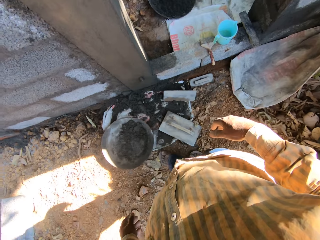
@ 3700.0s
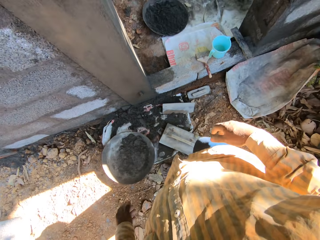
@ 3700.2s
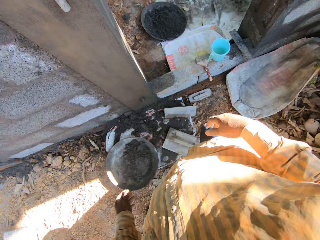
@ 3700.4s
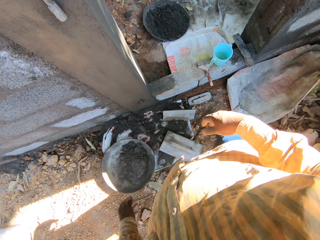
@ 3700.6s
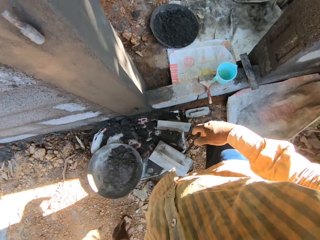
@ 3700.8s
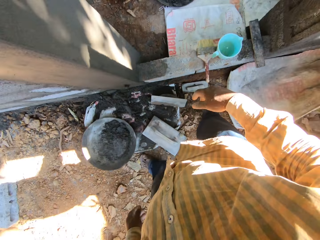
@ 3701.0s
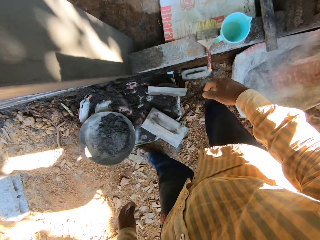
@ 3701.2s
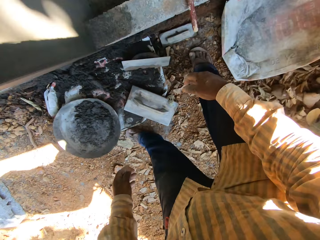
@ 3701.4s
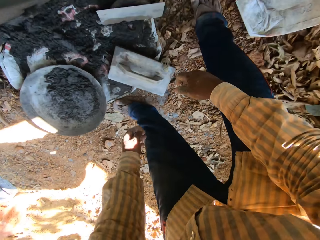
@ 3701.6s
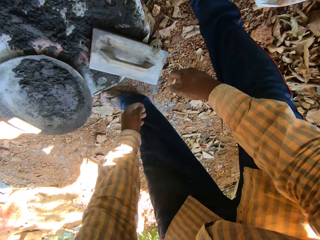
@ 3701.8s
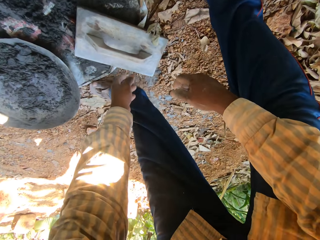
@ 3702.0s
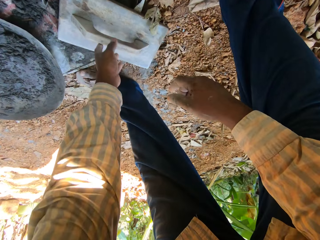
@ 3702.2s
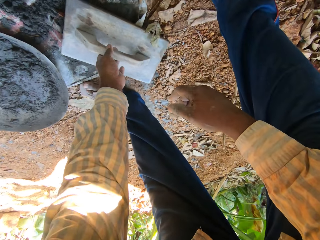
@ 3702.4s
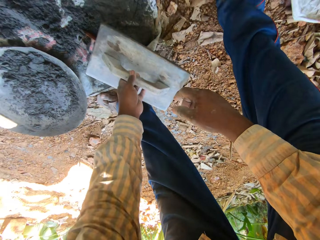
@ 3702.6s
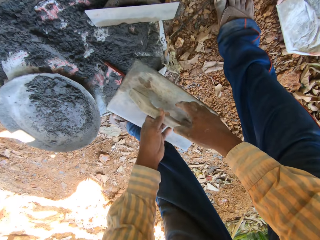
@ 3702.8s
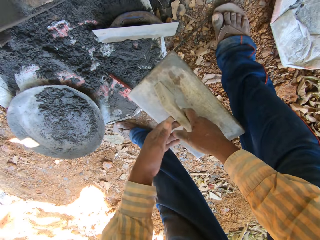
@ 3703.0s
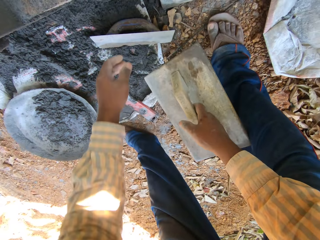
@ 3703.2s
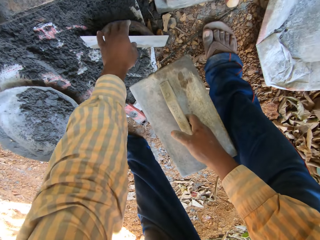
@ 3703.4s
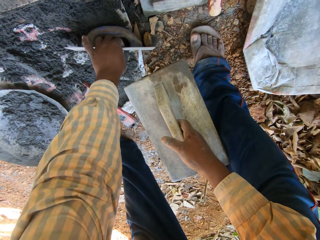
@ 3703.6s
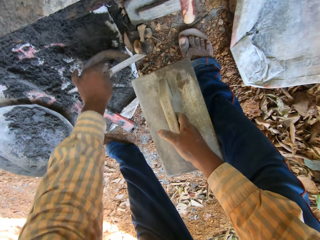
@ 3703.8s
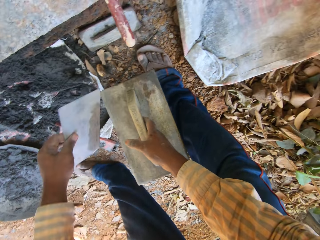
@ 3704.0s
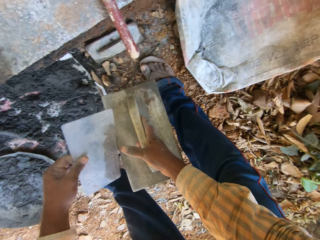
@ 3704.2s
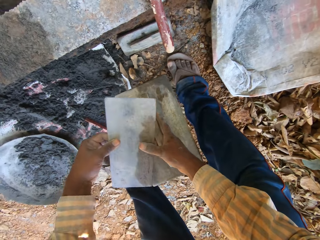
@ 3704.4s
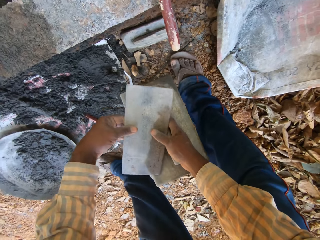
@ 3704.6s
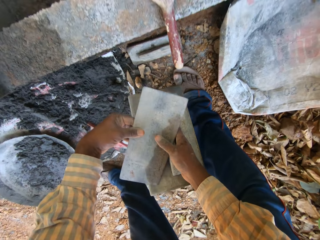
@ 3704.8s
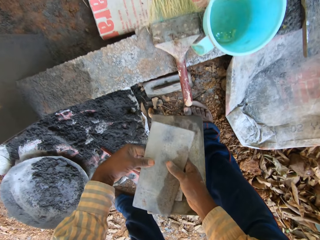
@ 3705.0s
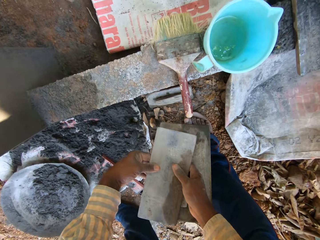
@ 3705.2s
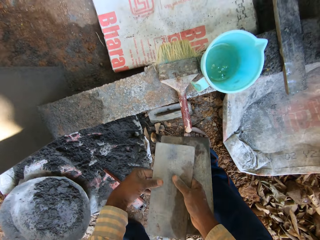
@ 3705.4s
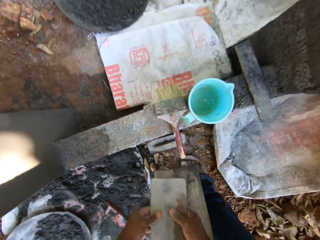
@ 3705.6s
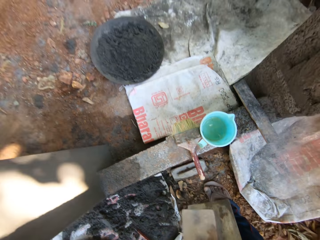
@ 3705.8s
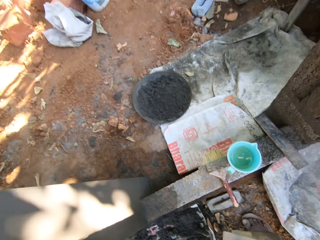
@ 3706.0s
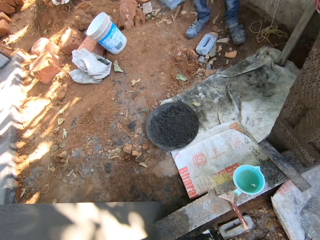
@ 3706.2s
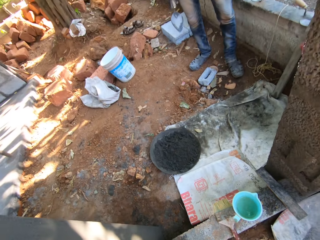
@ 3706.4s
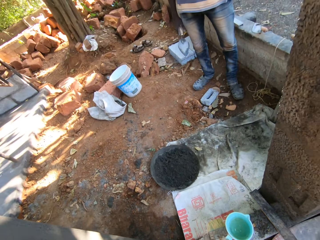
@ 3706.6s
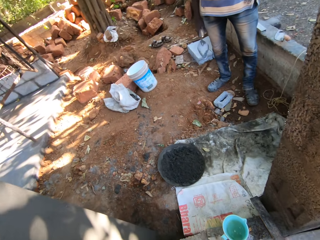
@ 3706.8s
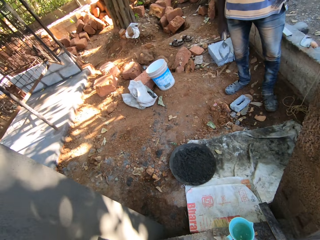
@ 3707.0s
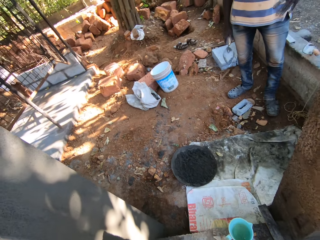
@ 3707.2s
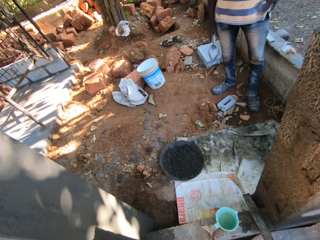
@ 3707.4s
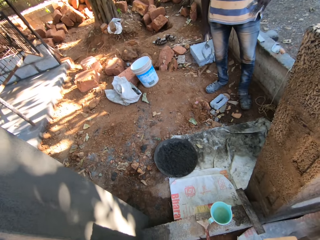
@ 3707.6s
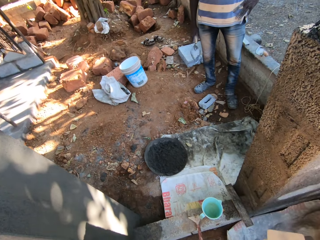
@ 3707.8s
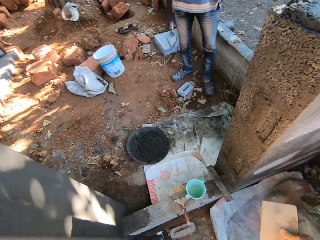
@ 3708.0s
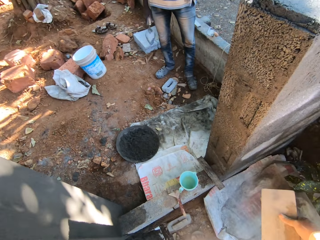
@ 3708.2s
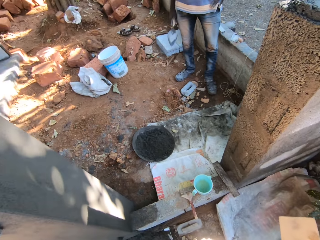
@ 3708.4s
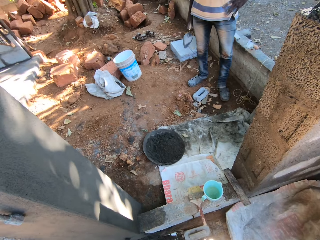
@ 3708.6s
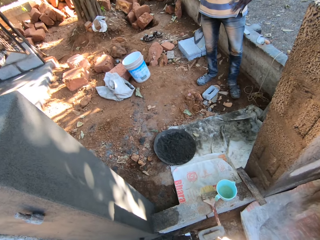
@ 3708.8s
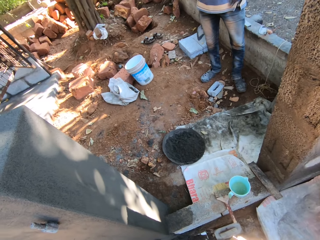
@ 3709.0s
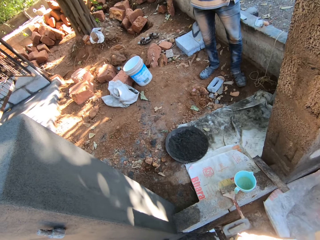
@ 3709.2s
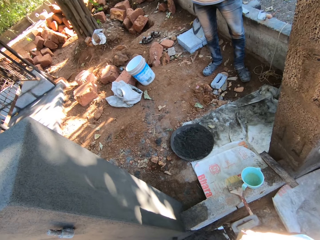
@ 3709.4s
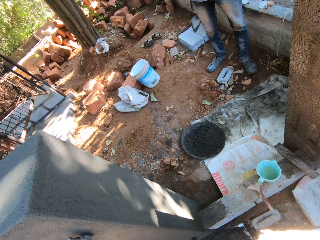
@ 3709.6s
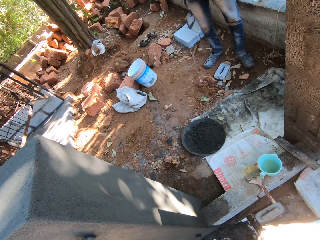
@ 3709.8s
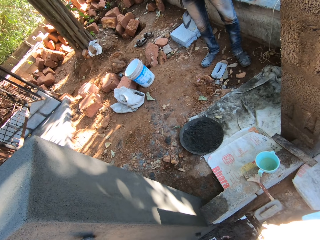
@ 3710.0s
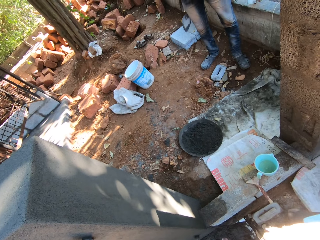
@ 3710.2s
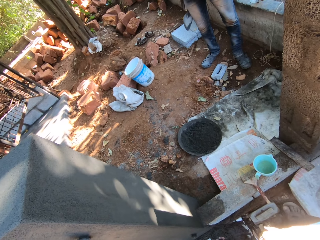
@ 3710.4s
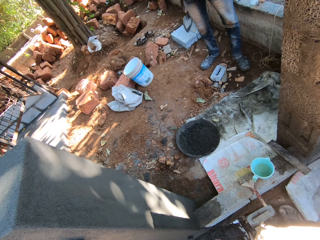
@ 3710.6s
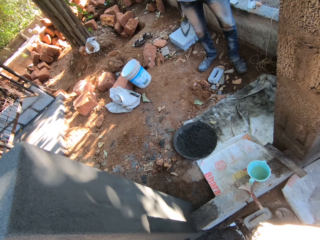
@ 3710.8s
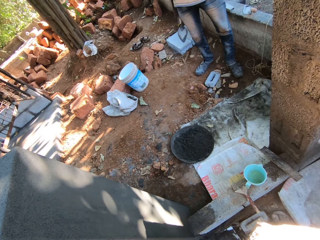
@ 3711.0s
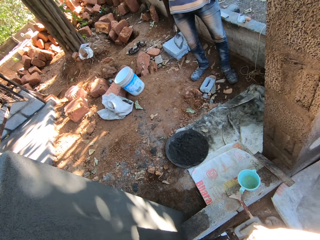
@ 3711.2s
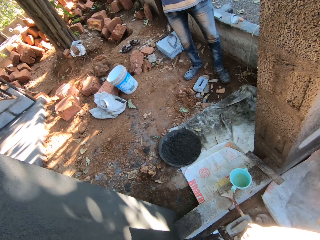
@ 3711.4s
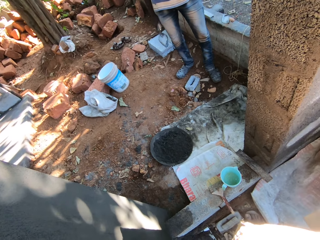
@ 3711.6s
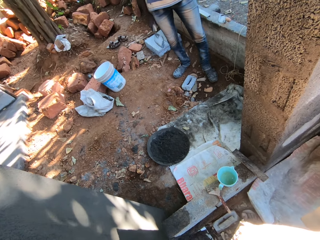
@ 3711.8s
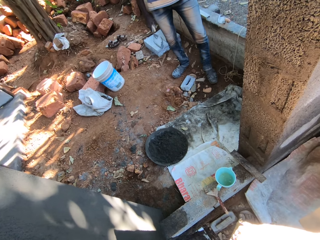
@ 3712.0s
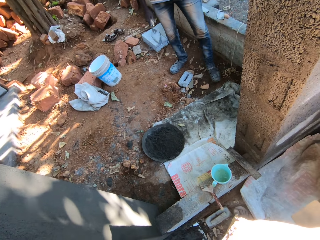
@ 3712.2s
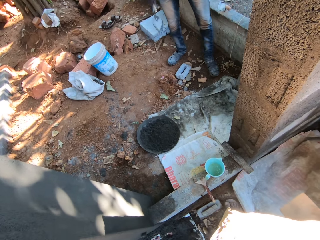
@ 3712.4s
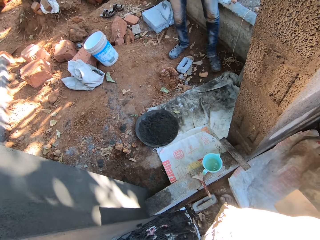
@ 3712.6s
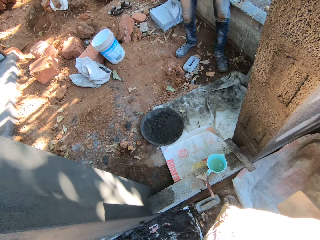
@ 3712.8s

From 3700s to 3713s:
The camera wearer picks the wooden float from the floor with his left hand. He passes the wooden float in his left hand to his right hand. He picks a plastering trowel from the floor with his left hand. He passes the plastering trowel in his left hand to his right hand. He interacts with a man.

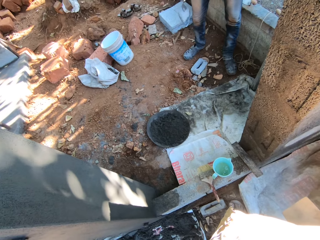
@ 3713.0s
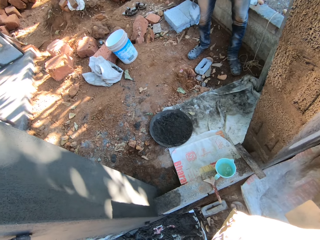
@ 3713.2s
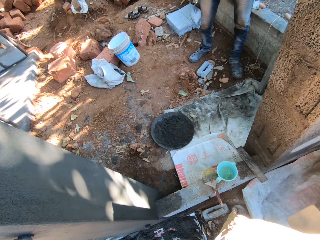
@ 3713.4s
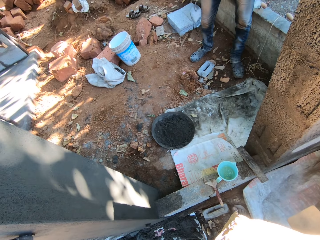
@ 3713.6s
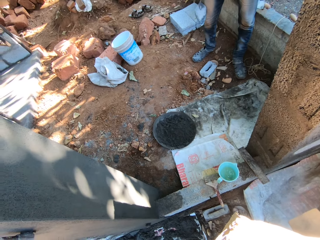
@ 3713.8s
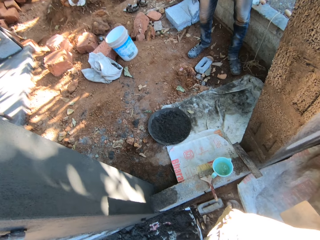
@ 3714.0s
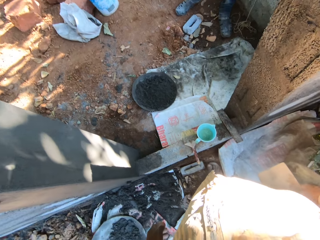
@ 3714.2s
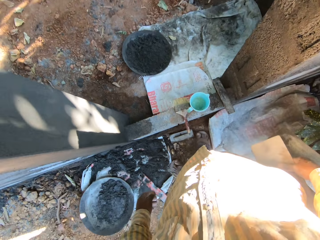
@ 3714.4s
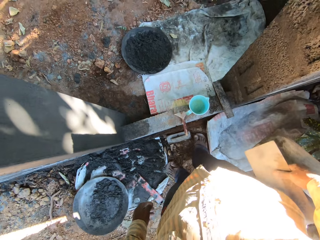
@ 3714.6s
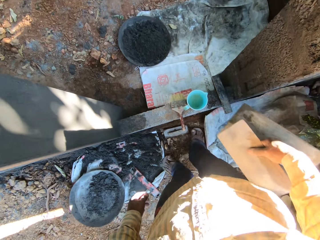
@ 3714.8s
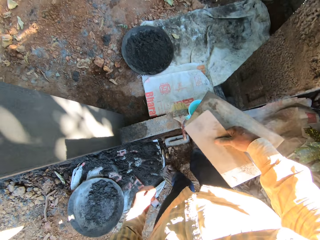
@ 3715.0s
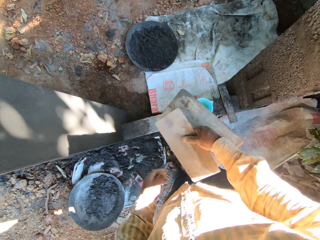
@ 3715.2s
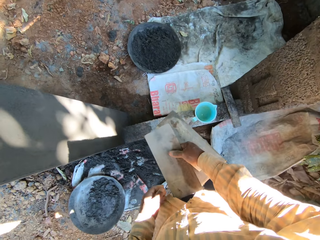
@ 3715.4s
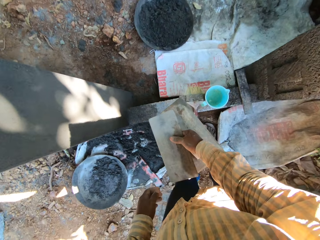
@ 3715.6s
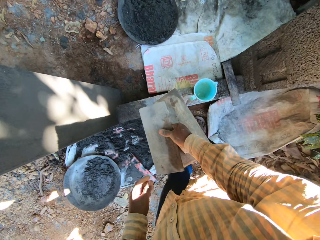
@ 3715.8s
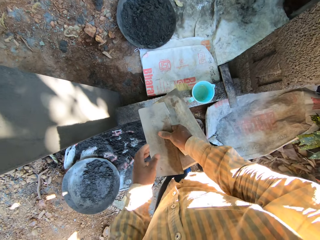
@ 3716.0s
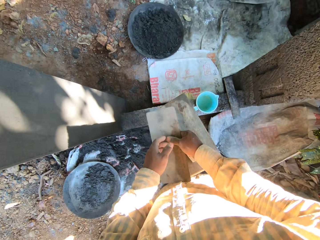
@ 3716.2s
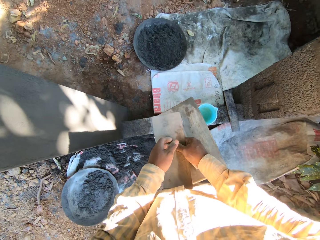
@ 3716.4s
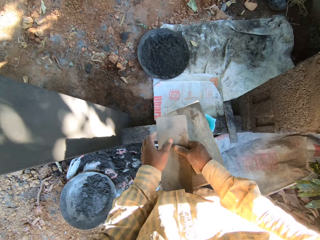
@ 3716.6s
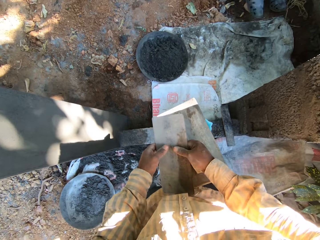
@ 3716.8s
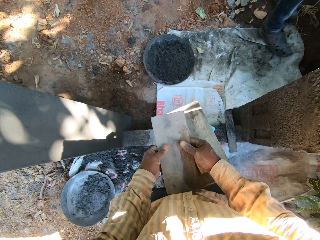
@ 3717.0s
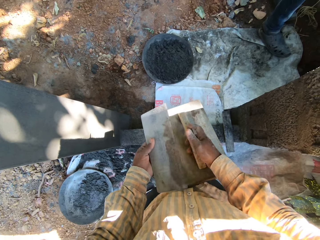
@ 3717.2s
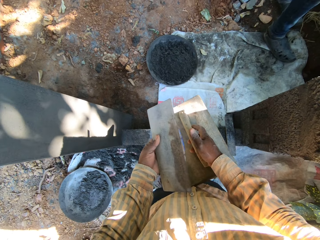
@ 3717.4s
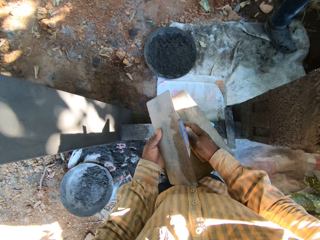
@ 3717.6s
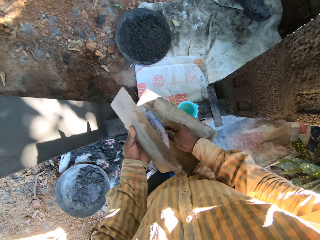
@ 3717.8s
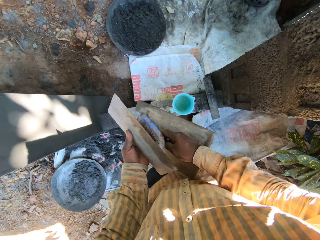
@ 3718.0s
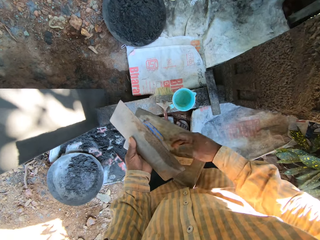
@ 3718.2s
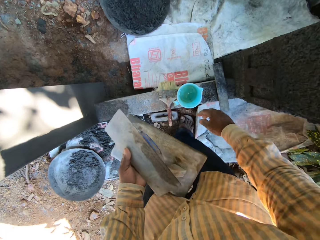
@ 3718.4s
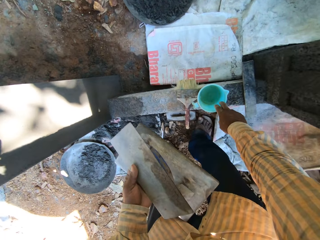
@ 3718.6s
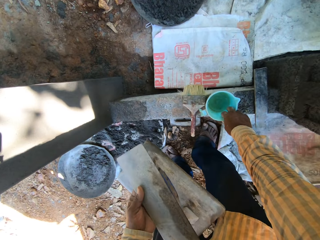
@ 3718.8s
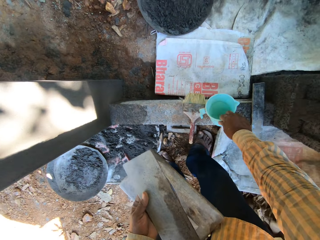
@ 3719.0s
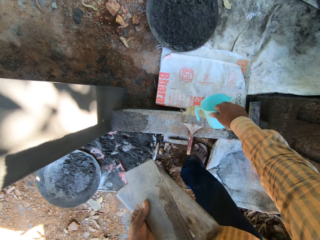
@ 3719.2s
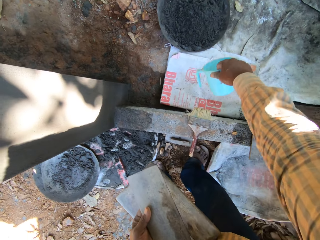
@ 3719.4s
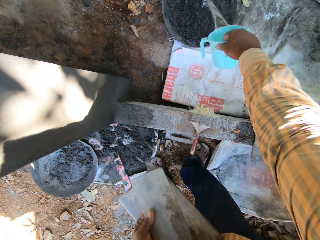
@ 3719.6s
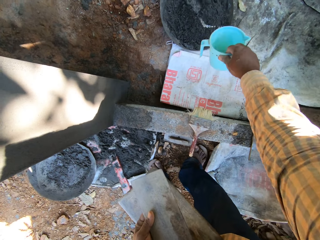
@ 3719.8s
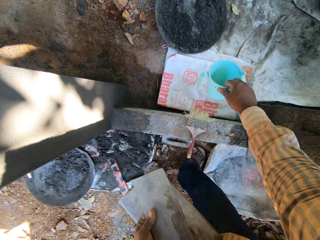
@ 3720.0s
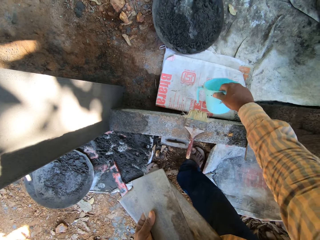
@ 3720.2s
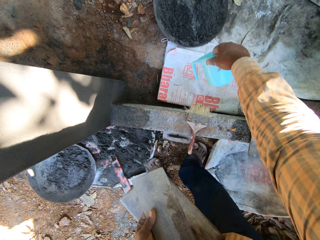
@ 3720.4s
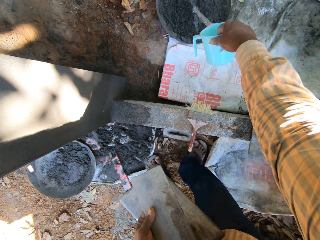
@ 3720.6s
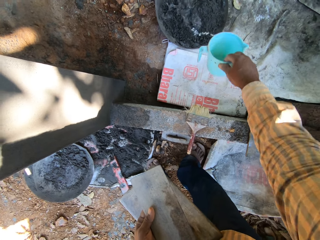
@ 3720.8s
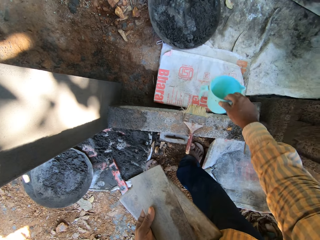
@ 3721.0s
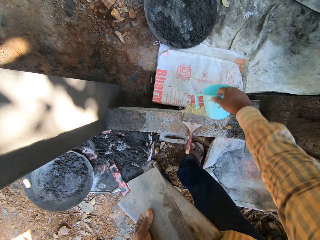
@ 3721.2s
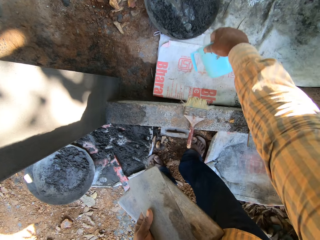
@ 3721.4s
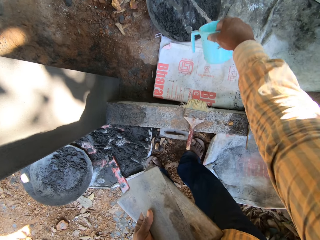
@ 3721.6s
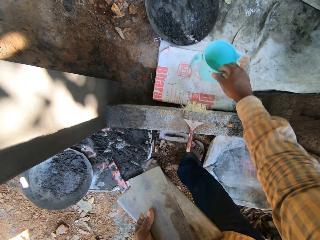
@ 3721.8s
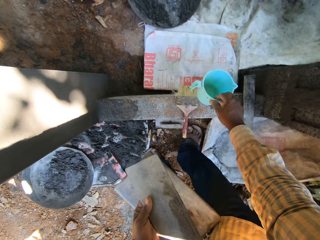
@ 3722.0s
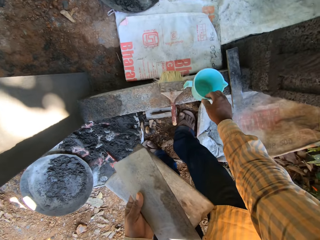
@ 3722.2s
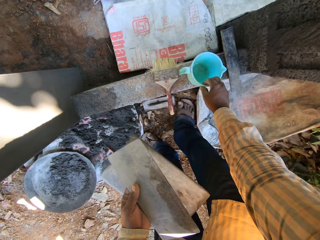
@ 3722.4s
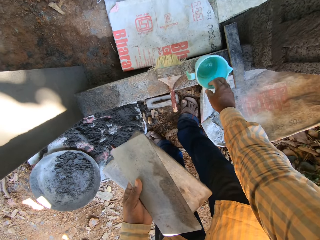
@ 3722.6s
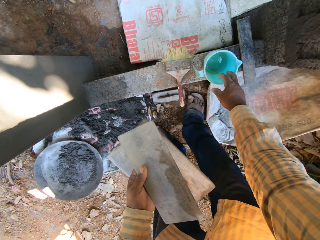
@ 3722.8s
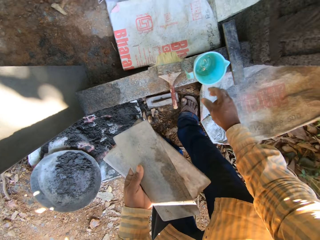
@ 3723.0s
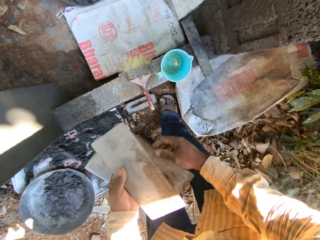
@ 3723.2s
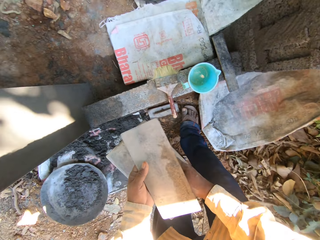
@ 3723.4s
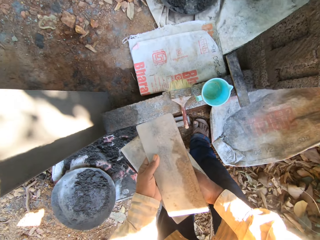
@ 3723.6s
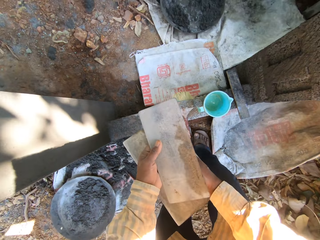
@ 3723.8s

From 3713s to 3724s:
The camera wearer passes the plastering trowel and the wooden float in his right hand to his left hand. He picks a cup of water from a wall with his right hand. He pours the water in the cup in his right hand in the head pan of mortar on the floor. He pours water in the head pan repeatedly. He drops the cup in his right hand on the wall. He passes the plastering trowel and the wooden float in his left hand to his right hand.
